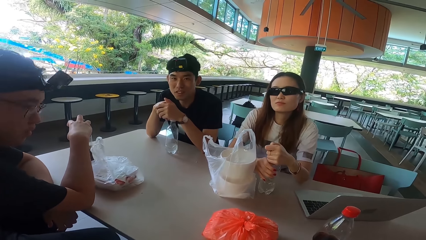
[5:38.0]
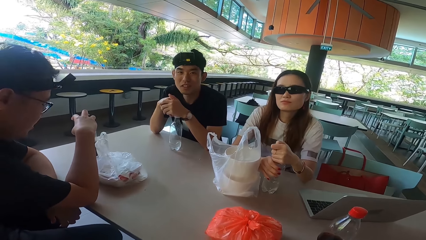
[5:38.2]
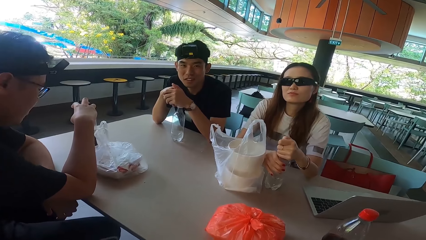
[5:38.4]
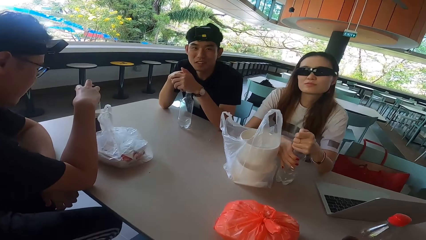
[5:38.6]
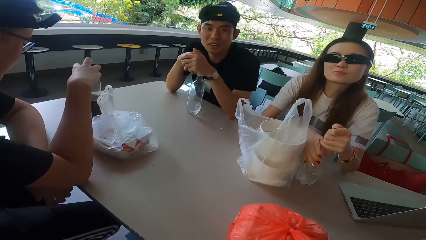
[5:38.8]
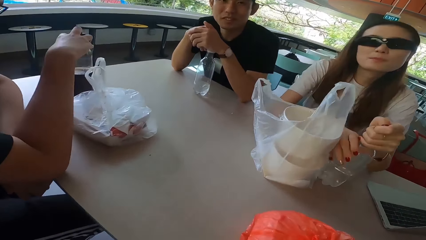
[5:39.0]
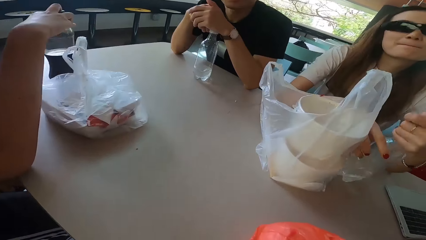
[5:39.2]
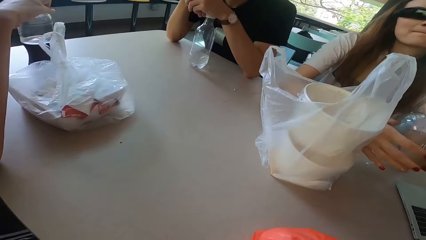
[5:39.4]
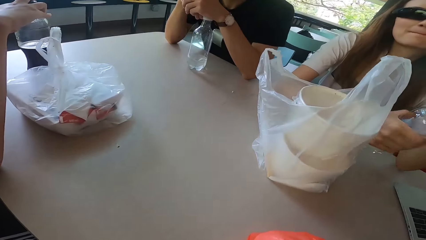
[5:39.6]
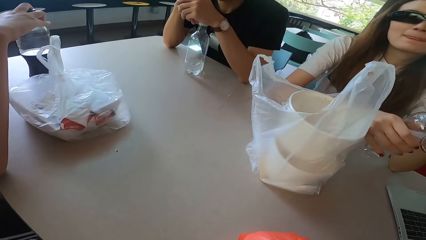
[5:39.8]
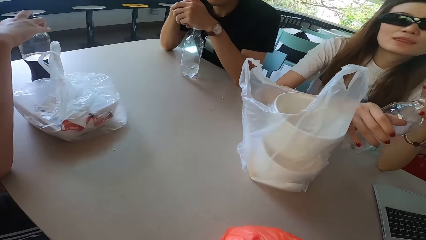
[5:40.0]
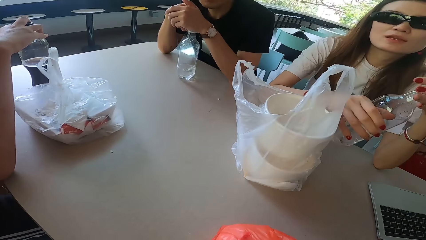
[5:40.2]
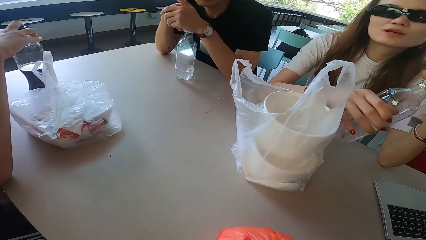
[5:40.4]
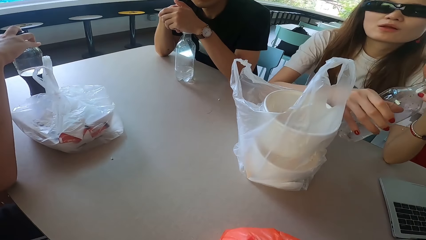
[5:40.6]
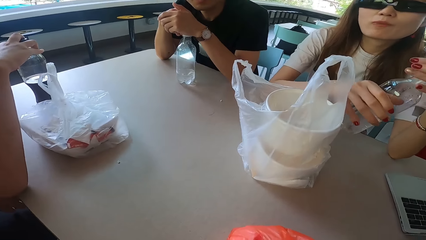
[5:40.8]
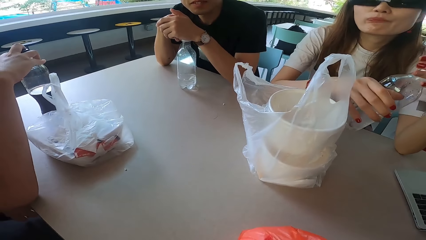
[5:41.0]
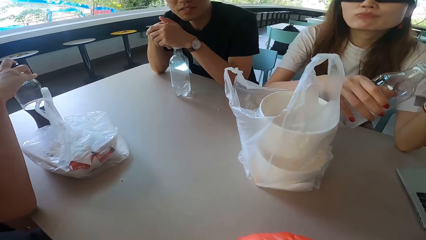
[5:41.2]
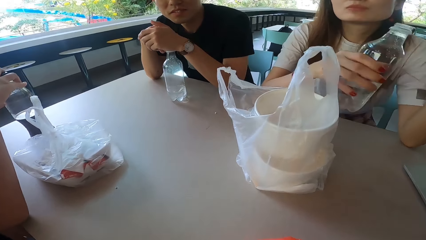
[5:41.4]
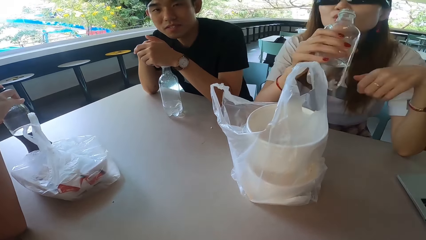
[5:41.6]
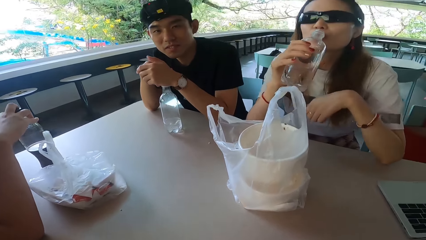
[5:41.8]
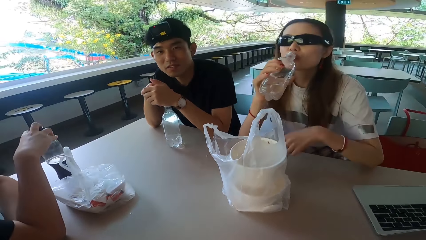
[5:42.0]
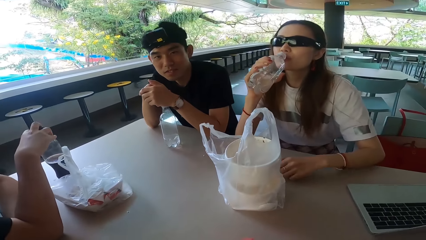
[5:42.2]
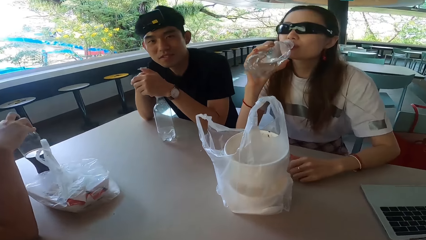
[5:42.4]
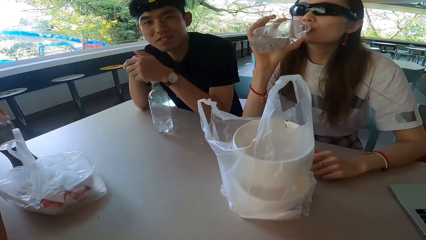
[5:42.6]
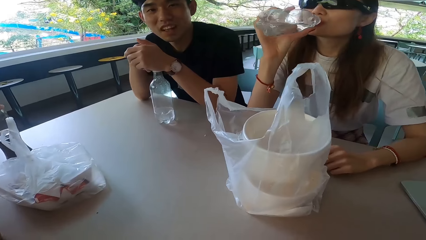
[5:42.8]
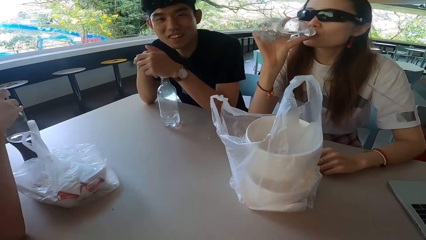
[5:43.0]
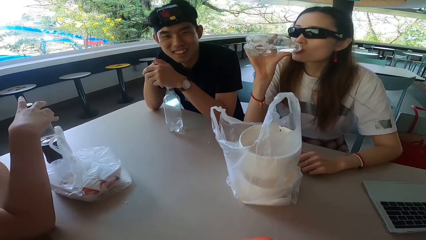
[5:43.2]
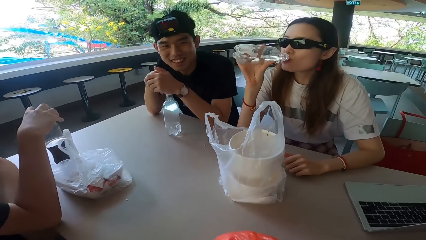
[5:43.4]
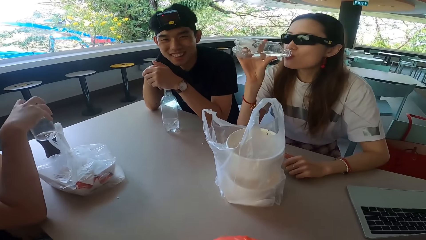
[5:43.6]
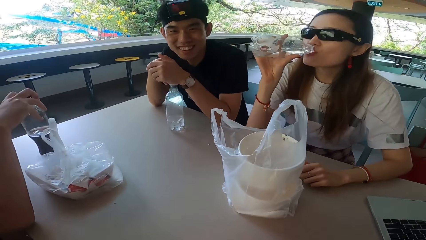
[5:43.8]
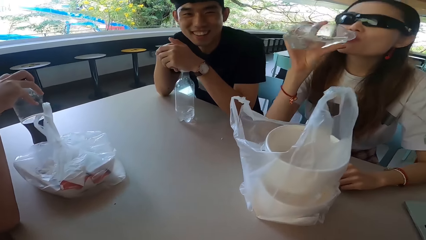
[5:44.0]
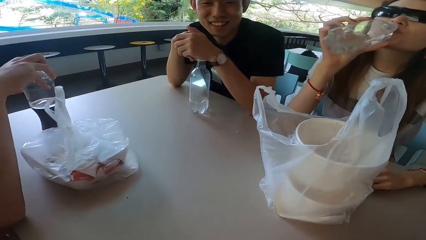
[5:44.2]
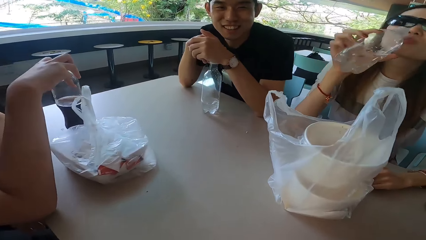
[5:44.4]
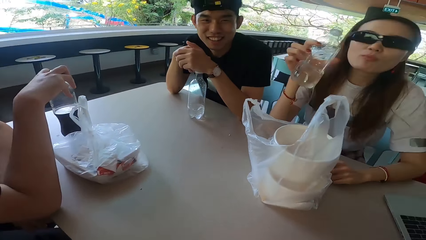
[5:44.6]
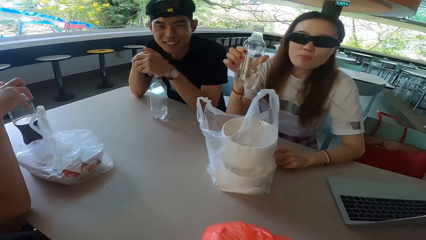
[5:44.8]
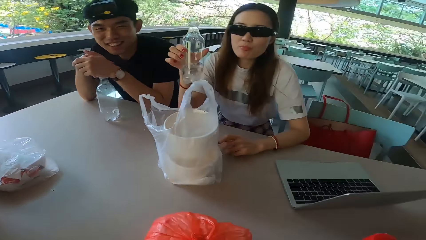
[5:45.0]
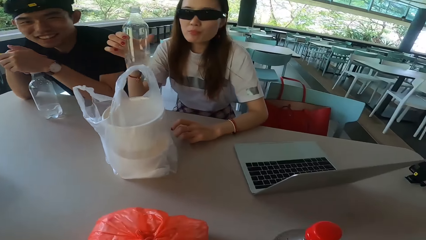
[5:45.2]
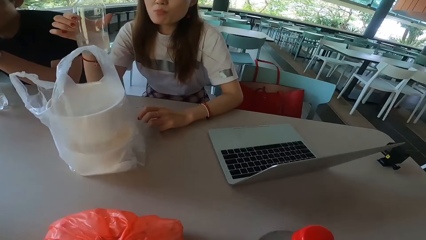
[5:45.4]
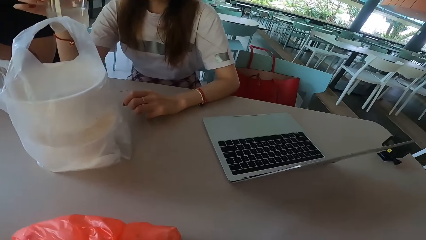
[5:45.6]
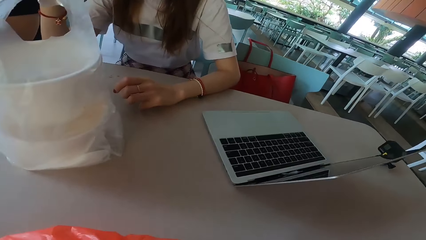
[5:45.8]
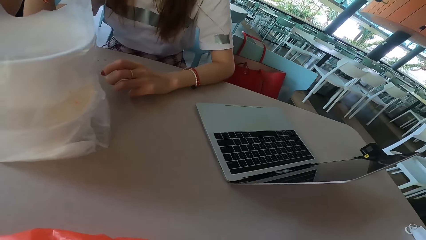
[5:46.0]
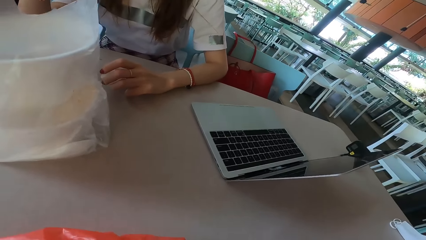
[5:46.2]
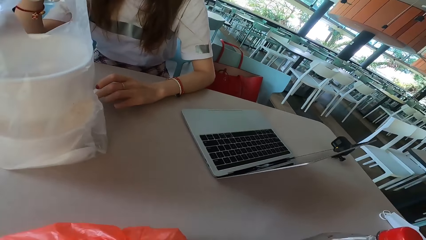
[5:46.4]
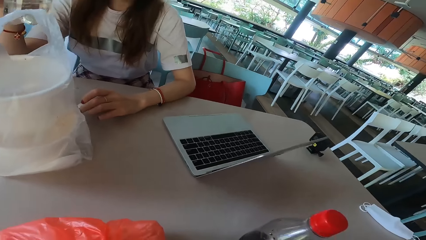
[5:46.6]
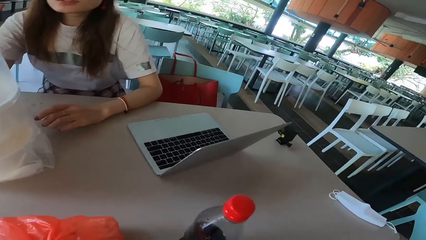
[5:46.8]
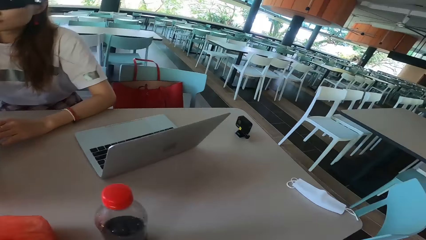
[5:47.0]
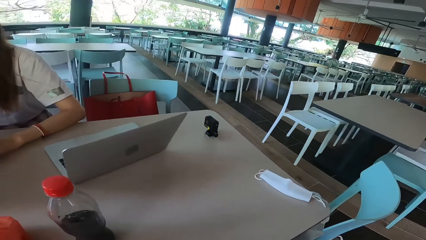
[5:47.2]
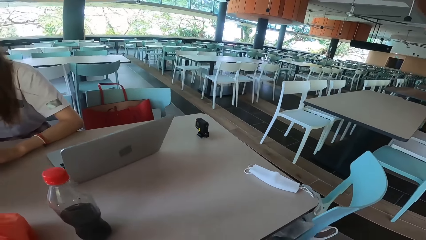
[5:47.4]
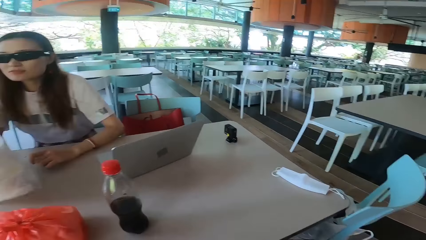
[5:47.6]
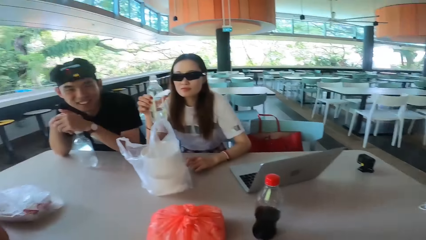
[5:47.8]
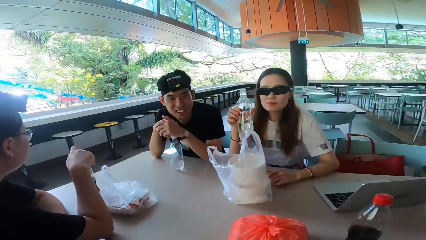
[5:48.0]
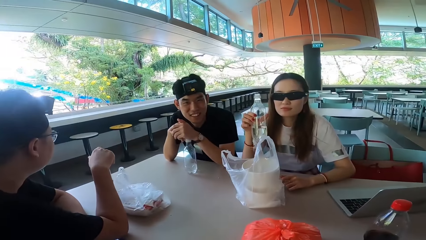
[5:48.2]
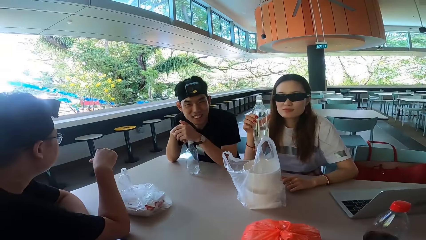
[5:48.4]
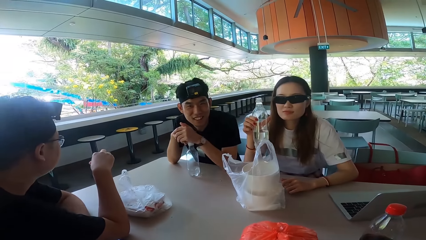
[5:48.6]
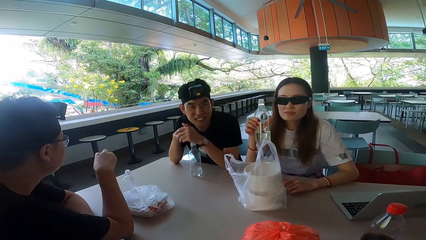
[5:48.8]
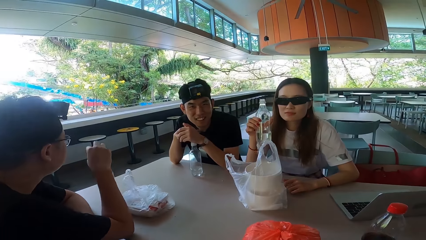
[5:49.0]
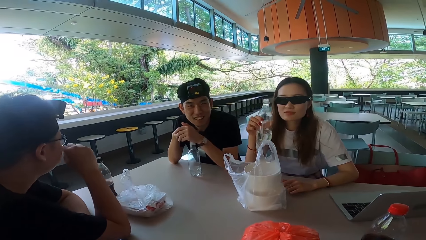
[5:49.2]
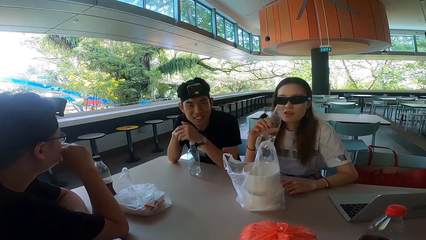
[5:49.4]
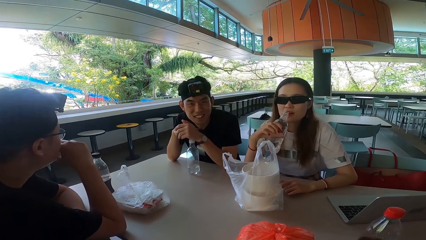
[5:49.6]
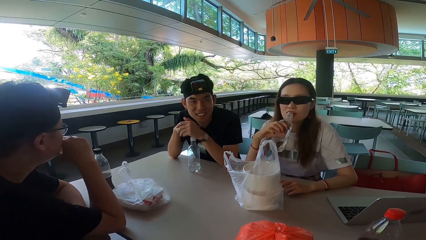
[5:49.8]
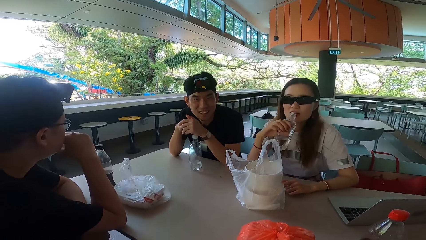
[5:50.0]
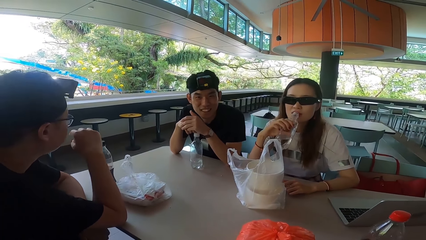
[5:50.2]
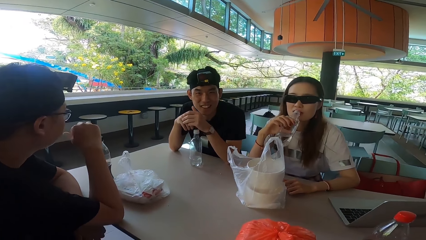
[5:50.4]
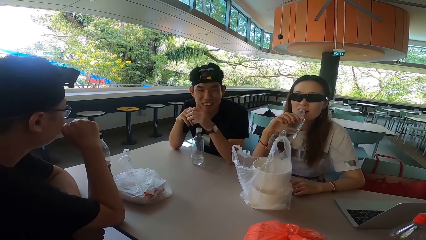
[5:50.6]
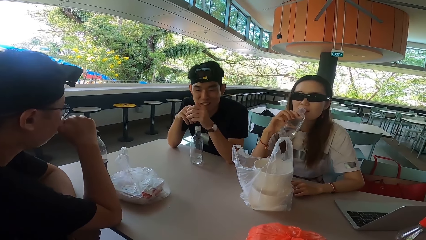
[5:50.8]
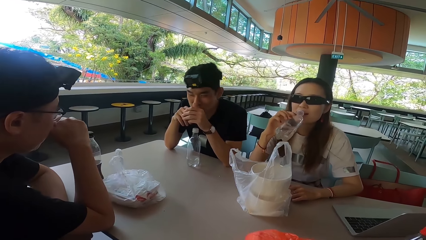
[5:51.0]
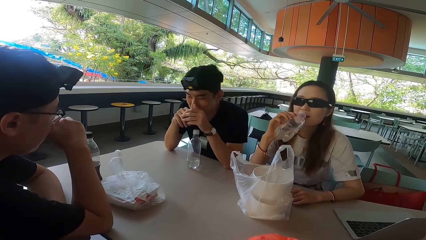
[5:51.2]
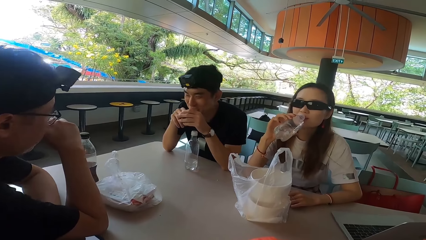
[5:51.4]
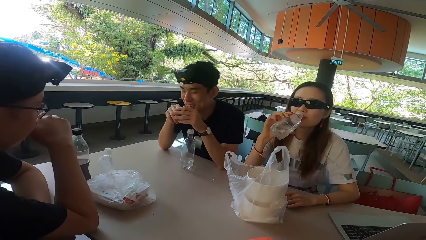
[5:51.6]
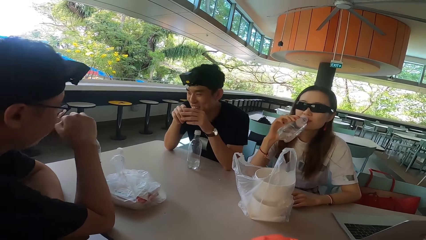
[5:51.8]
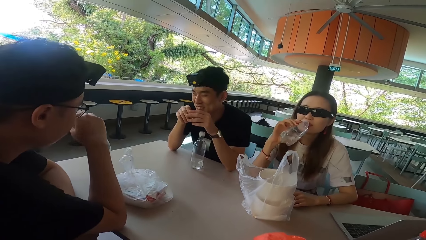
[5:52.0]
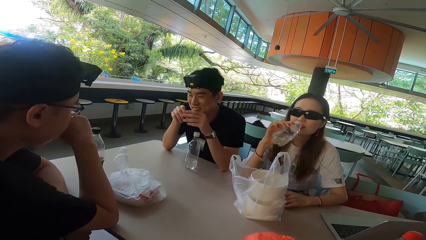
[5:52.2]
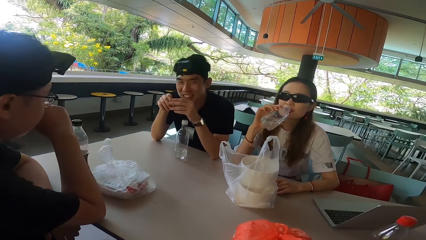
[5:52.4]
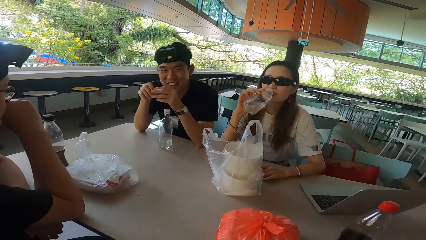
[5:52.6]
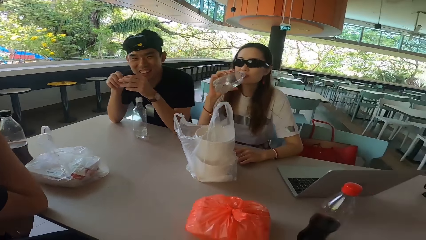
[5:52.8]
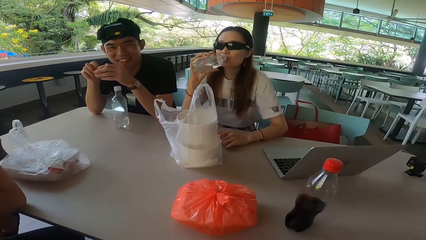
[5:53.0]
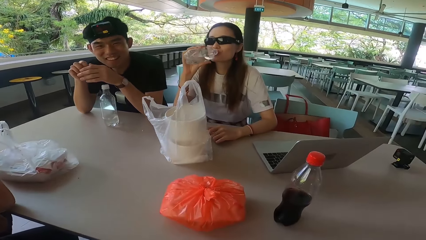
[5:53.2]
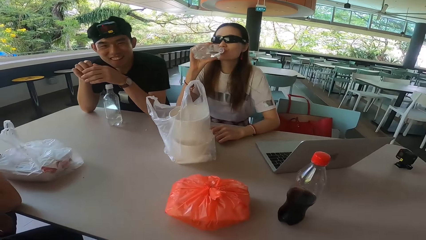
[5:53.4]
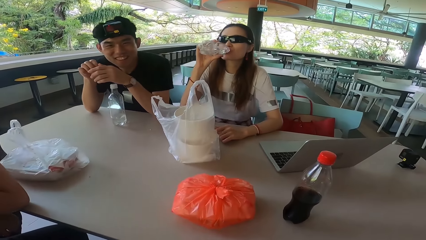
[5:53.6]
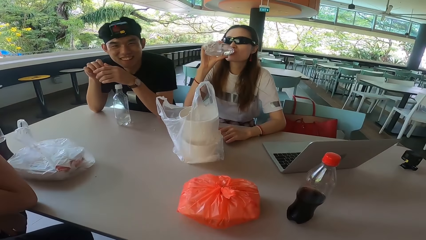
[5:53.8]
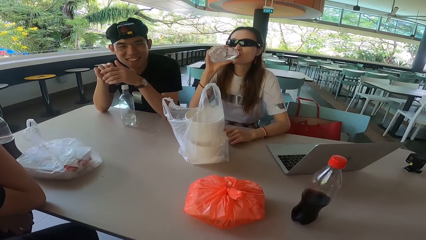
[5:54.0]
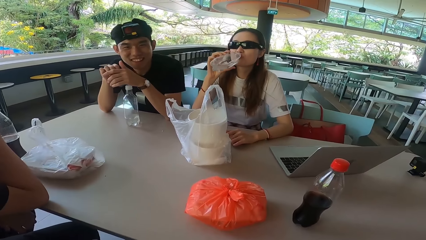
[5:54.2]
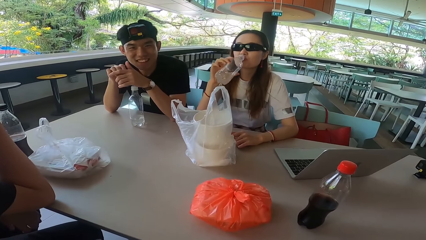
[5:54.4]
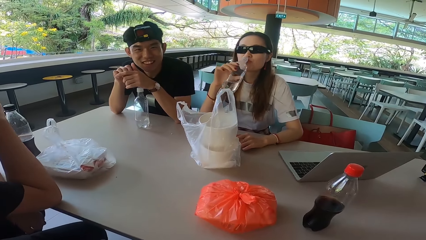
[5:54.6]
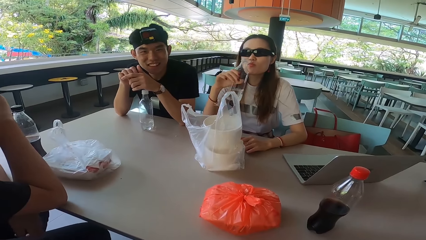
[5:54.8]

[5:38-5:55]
A man shakes his head. A lady shakes her head. The lady opens a bottle and lifts the bottle. The lady drinks water from the bottle and rests her left hand on the table. The man laughs. The lady pulls the bottle off her mouth. The camera wearer looks around the restaurant. Another man moves his hand away from the bottle. The other man holds his mouth and touches his mouth. The lady drinks water from the bottle. The other man moves his hand away from the mouth and touches his nose. The first man turns. The other man swings his hand. The first man laughs and shakes his head.
